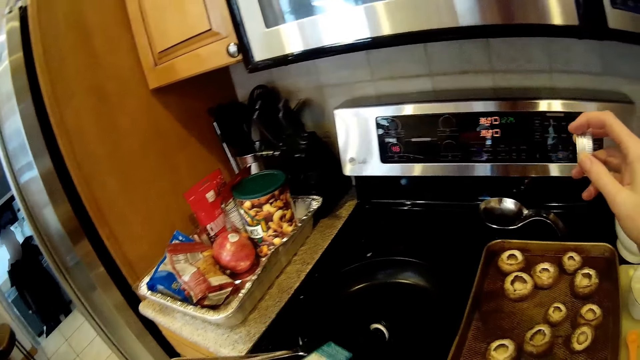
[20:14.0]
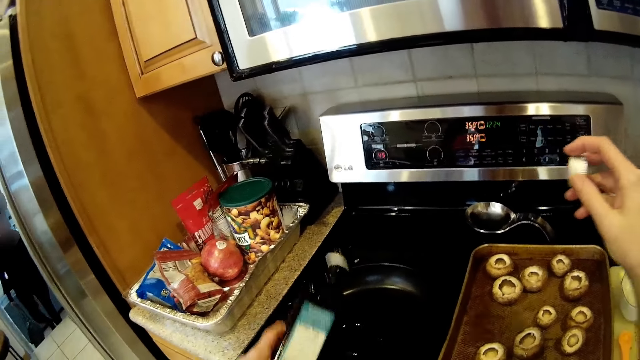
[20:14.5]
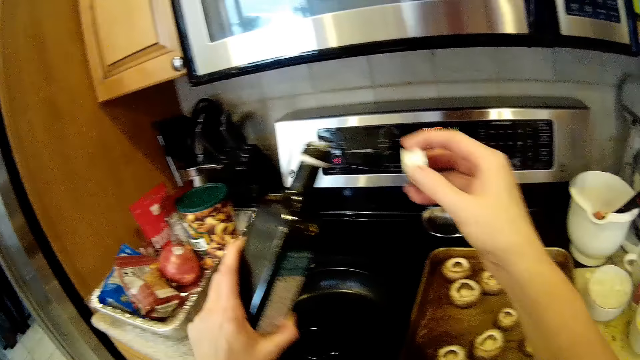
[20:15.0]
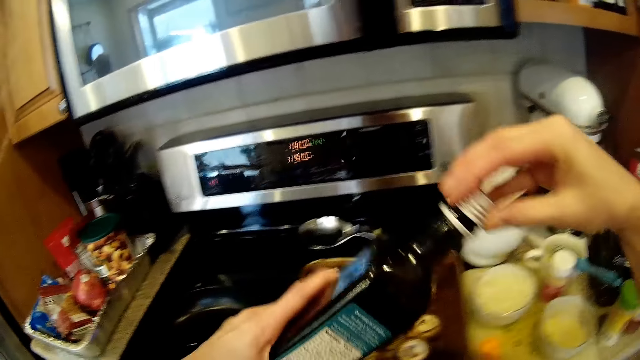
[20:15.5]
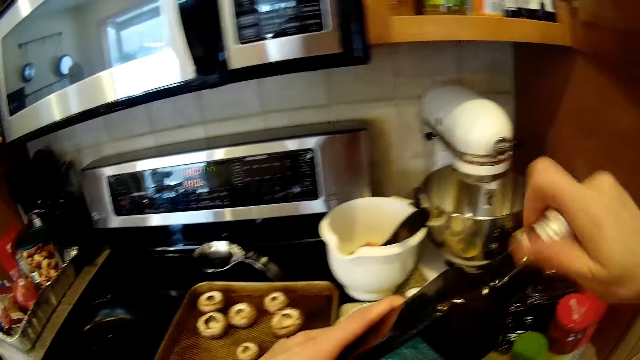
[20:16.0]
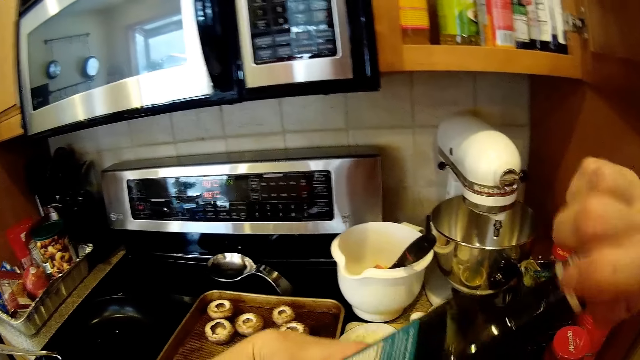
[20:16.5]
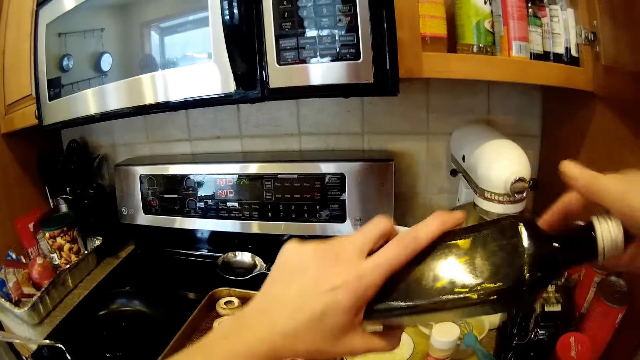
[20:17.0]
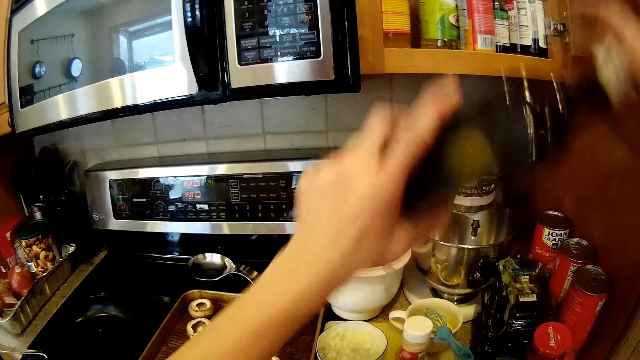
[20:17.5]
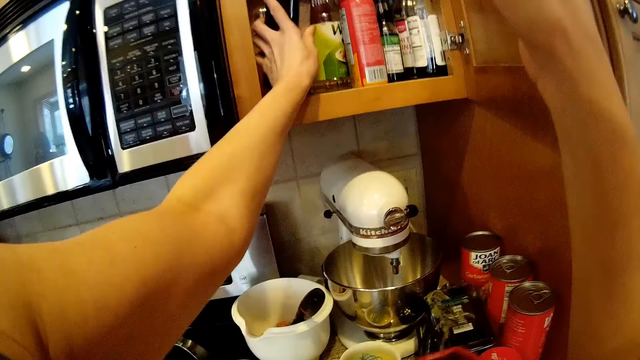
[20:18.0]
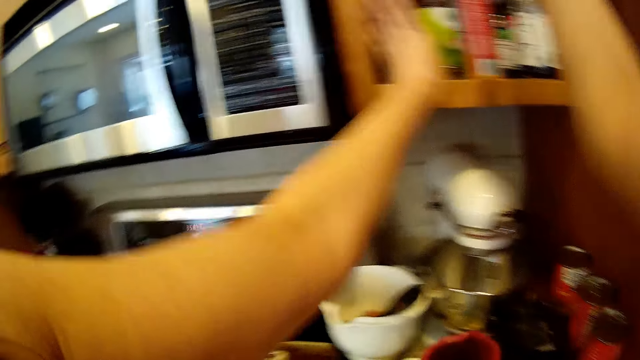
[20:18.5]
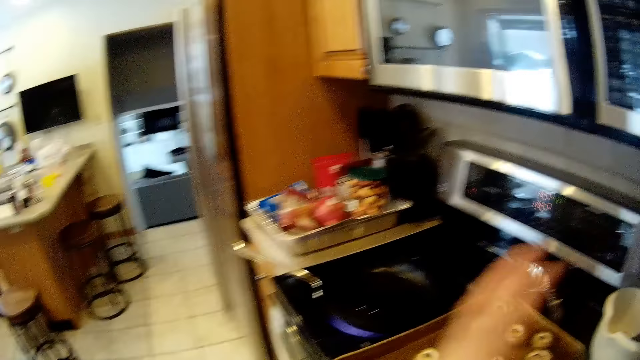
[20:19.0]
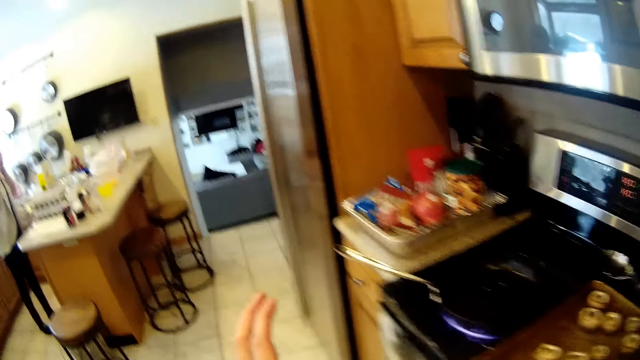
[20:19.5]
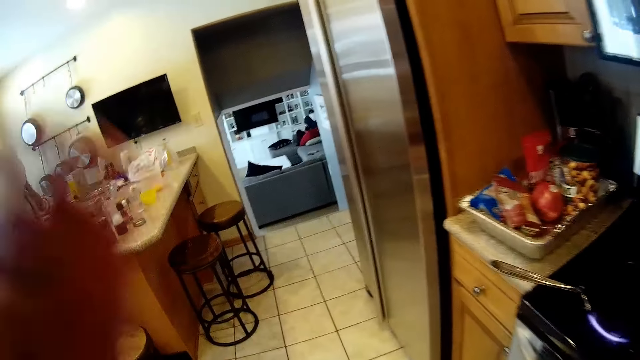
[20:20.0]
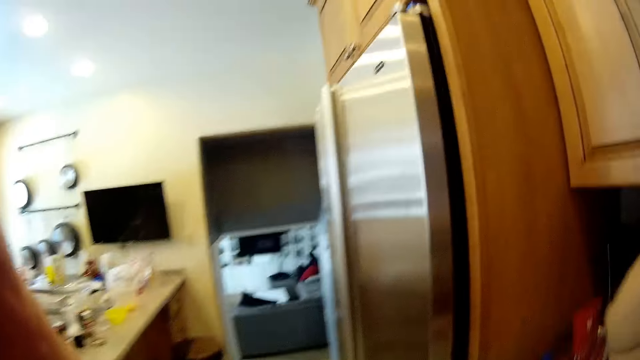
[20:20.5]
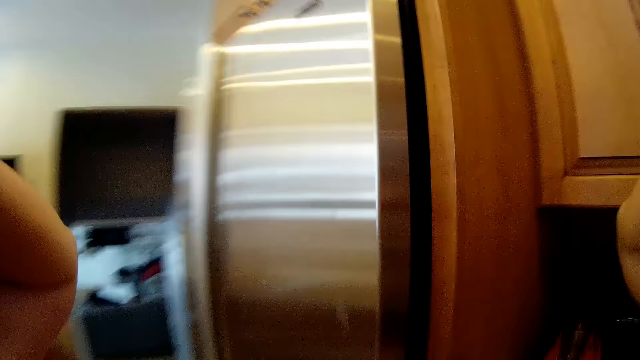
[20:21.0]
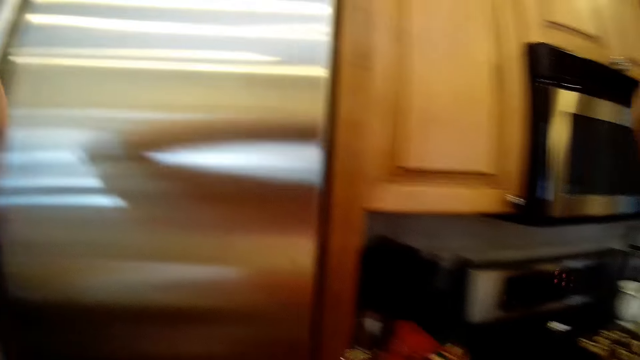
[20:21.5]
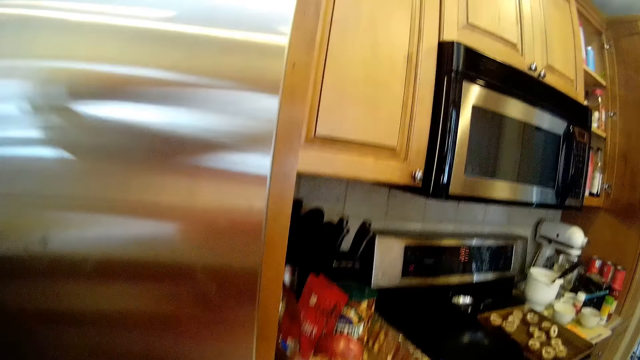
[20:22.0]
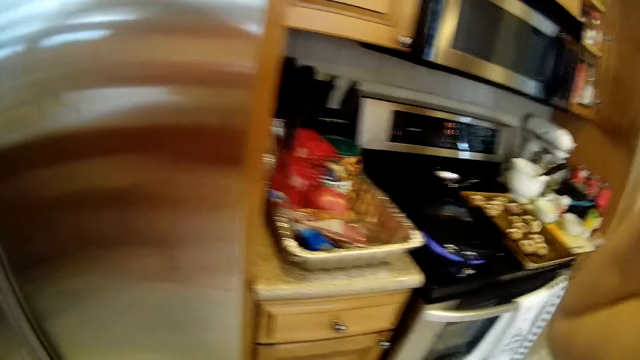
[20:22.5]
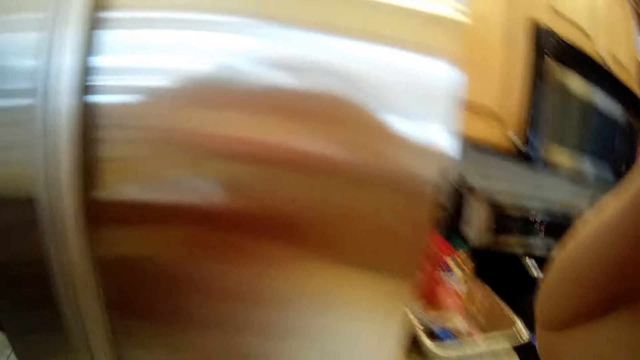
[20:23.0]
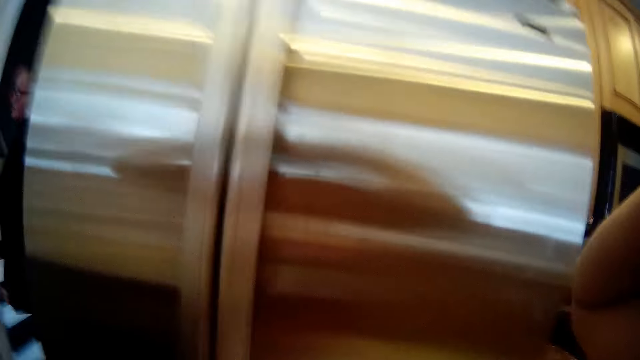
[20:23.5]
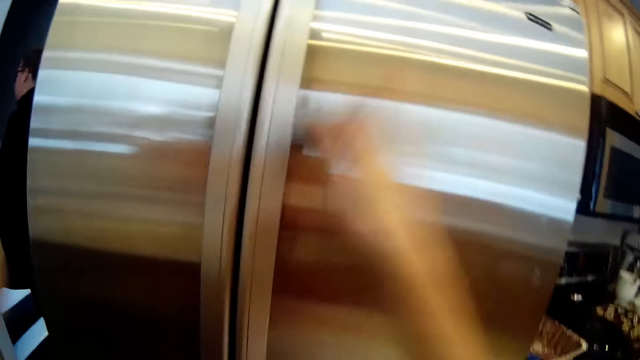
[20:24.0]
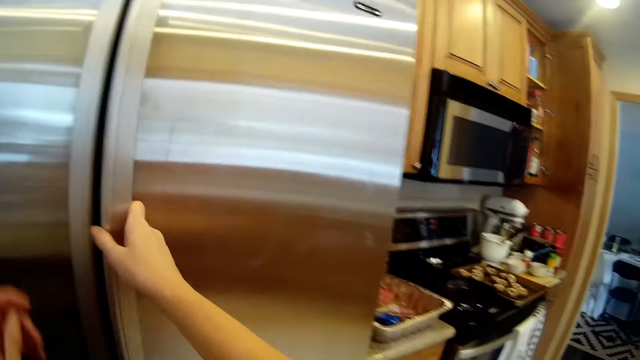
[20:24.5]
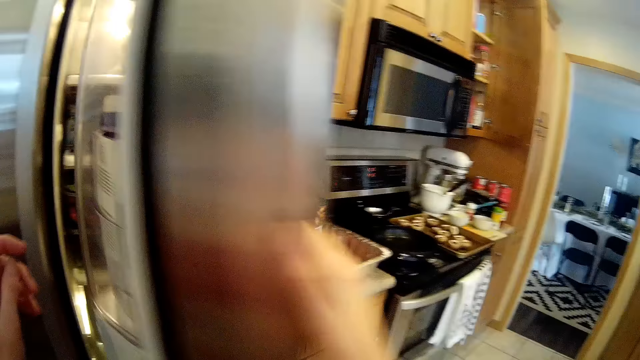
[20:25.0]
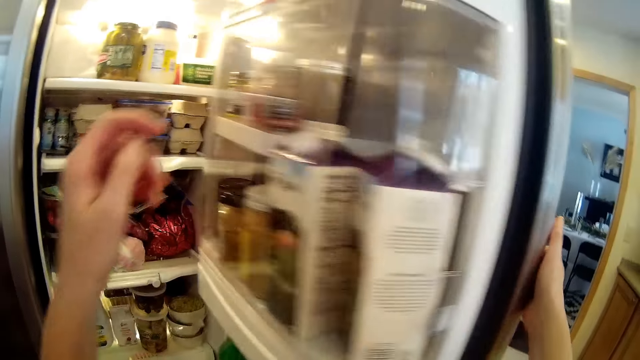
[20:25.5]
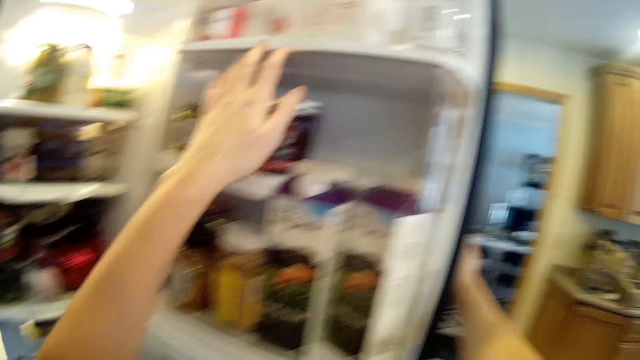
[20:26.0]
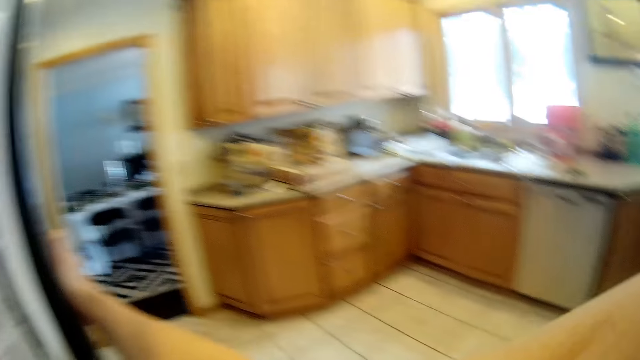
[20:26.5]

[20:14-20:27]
The camera wearer pours some oil inside the pan with her left hand. She covers the oil bottle with the cap. She places the bottle of oil in a cabinet with both hands. She looks around, walks around and moves the hands. She opens a refrigerator with her right hand.

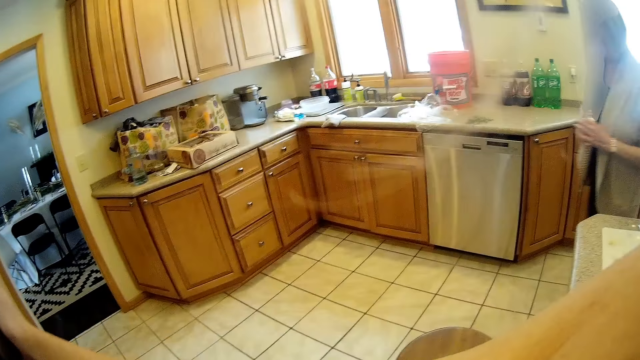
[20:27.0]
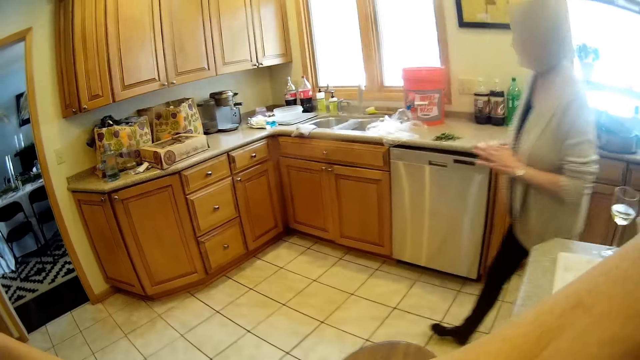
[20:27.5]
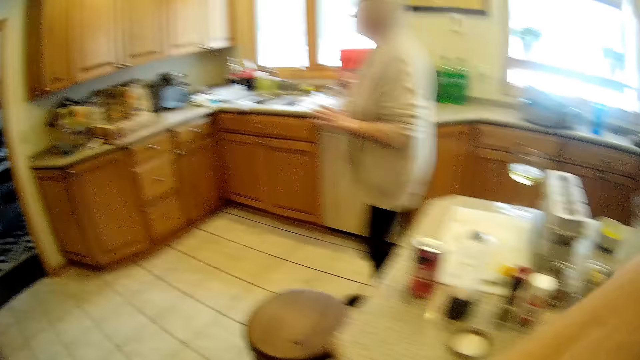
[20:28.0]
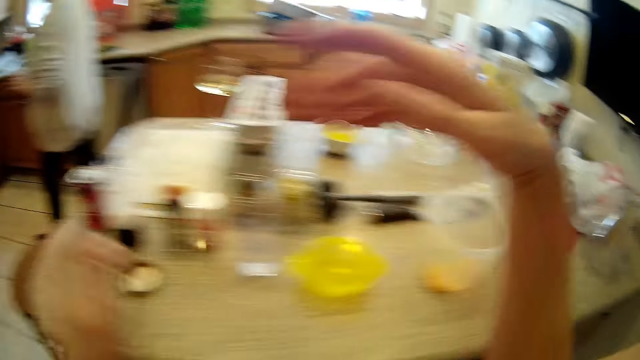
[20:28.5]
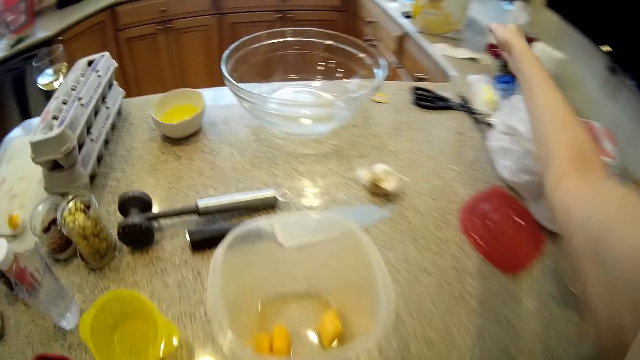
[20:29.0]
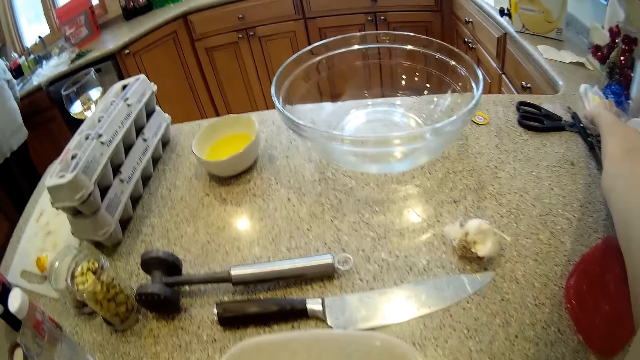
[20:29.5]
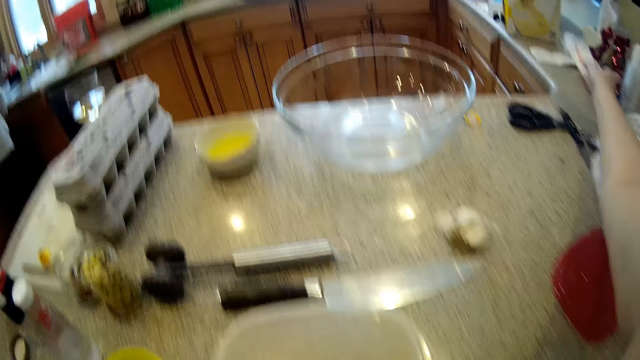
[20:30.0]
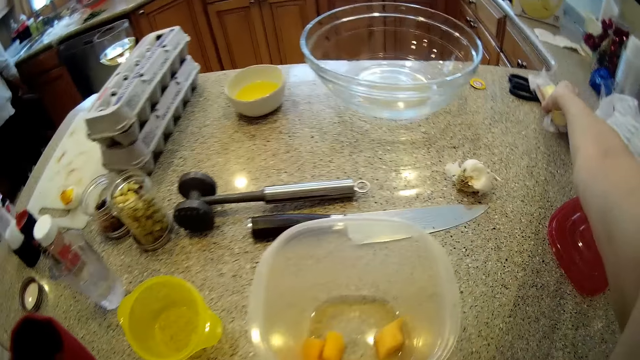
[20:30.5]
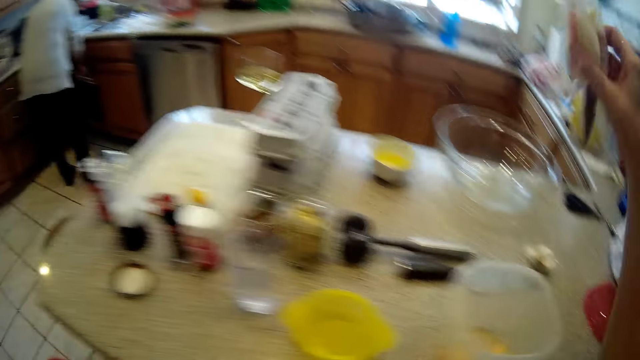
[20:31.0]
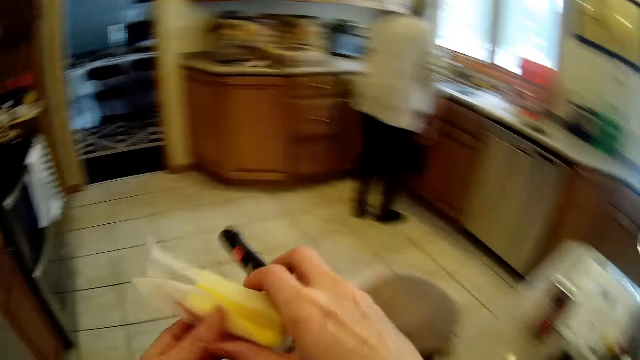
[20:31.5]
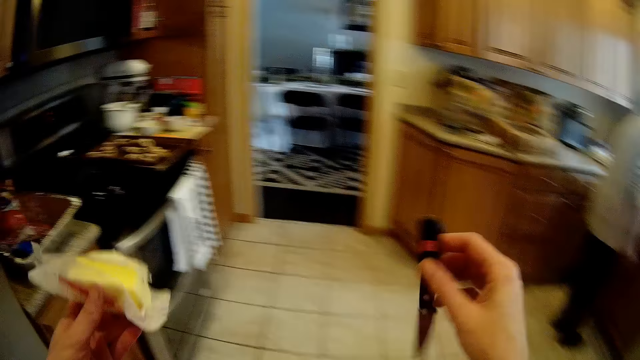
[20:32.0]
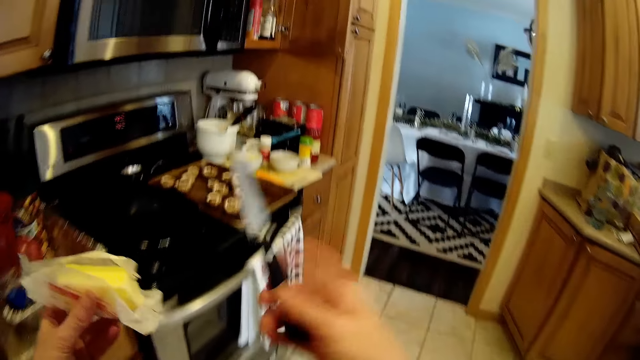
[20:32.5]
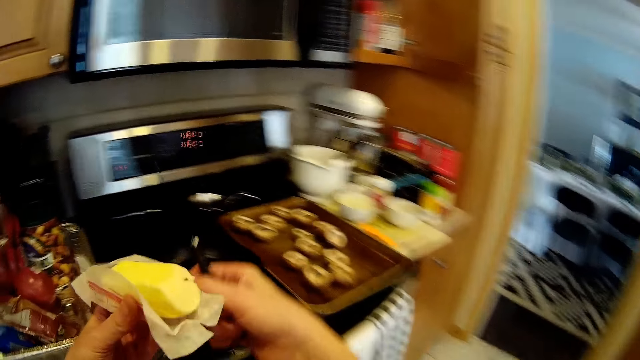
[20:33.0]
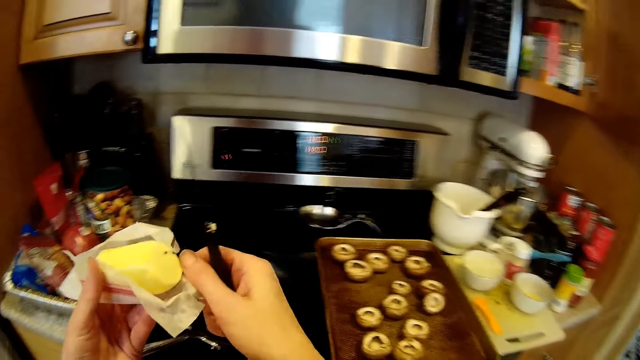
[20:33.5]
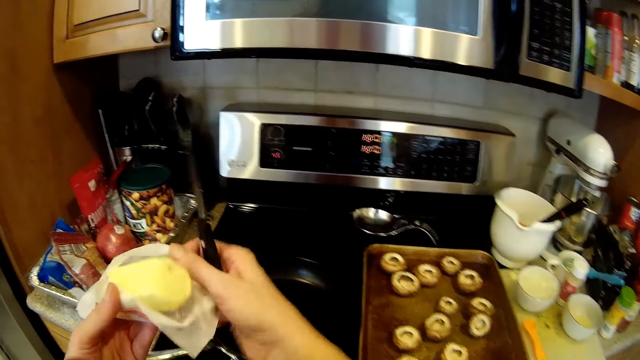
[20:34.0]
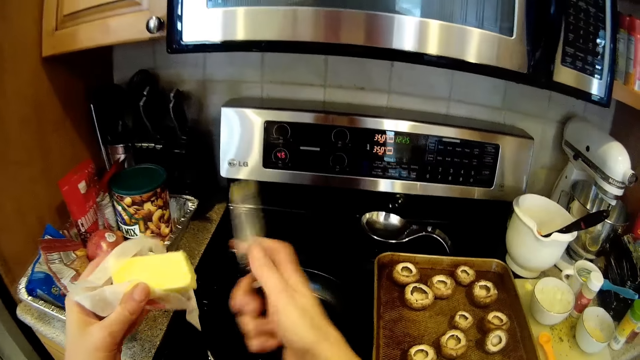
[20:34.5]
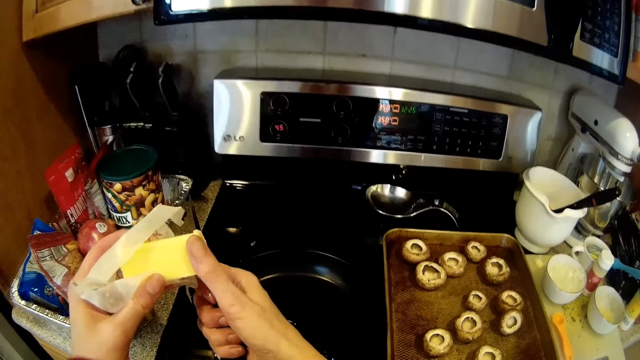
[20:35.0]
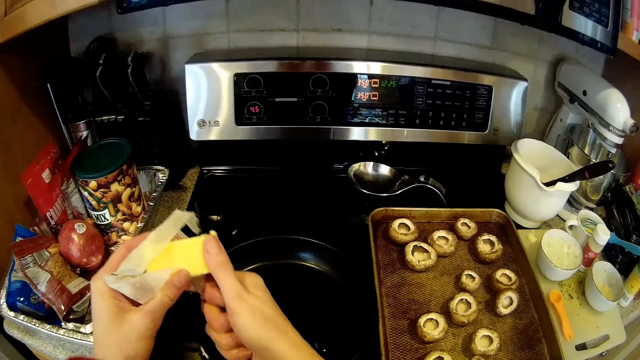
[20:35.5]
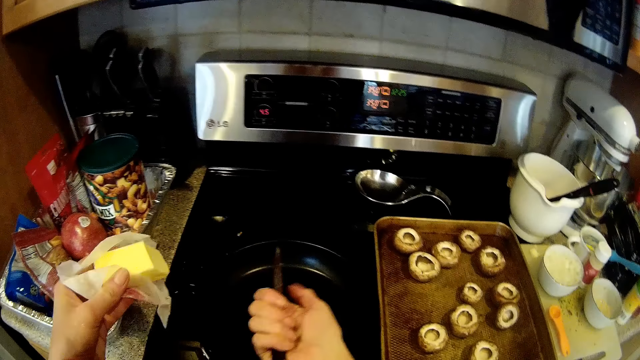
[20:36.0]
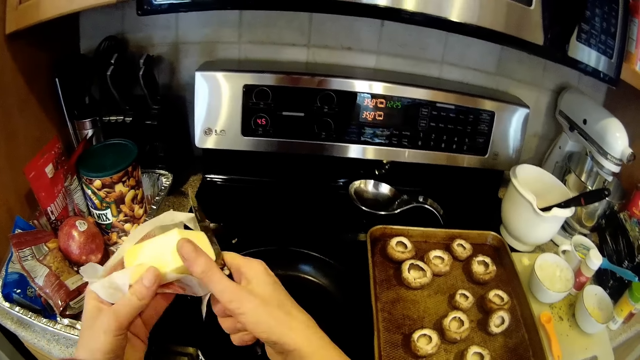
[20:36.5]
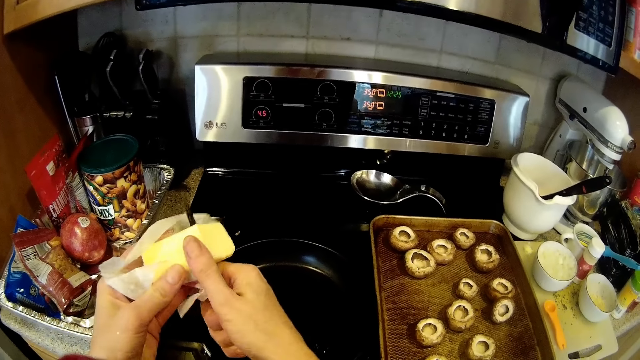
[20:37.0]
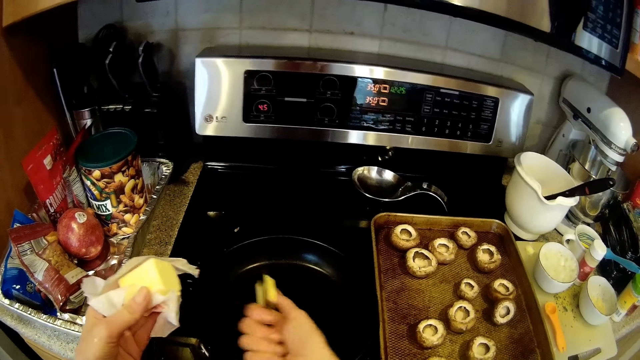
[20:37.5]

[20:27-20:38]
The camera wearer looks around. She picks a stick of butter or cheese from a kitchen island with her right hand. She picks a knife from the kitchen island with her right hand. She passes the stick of butter in her right hand to her left hand. She holds the cheese. She unwraps the stick of butter in her left hand with her right hand. She slices the stick of butter with the knife in her right hand into the pan. She drops the butter into the pan with her right hand. She slices the stick of butter with the knife in her right hand into the pan.
